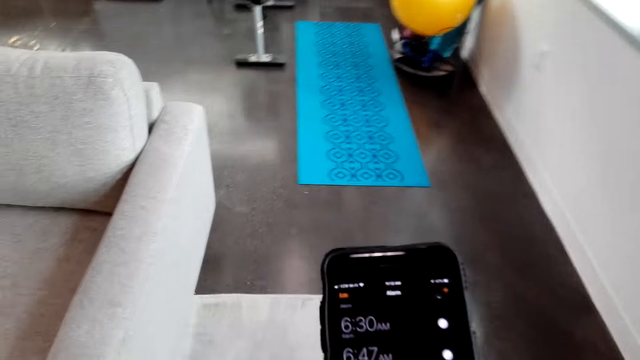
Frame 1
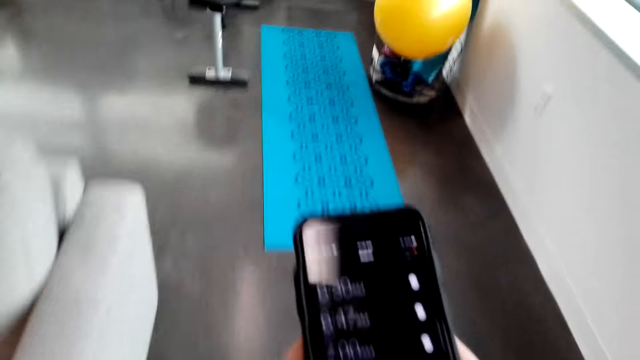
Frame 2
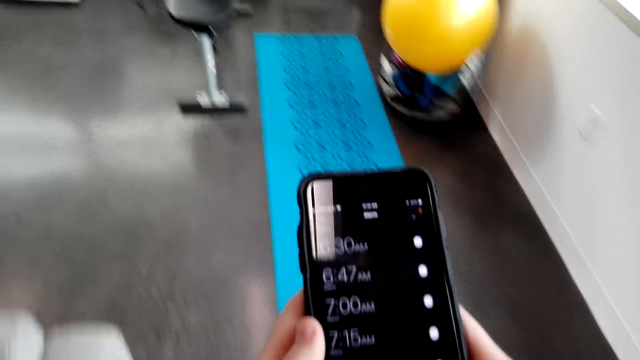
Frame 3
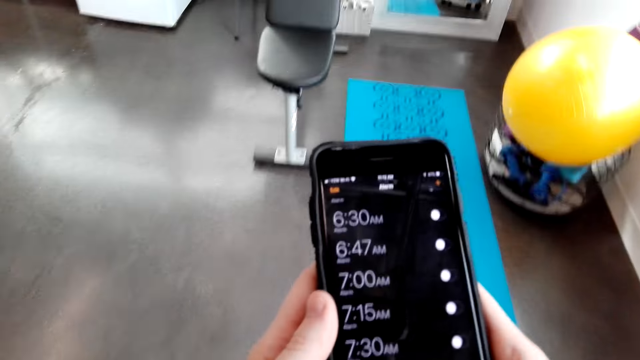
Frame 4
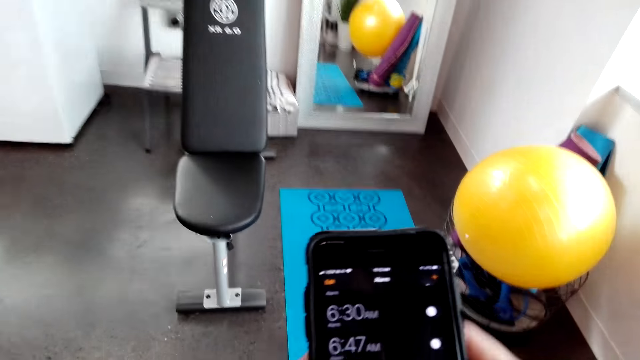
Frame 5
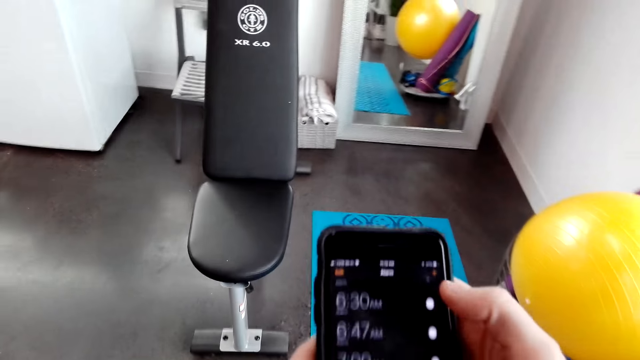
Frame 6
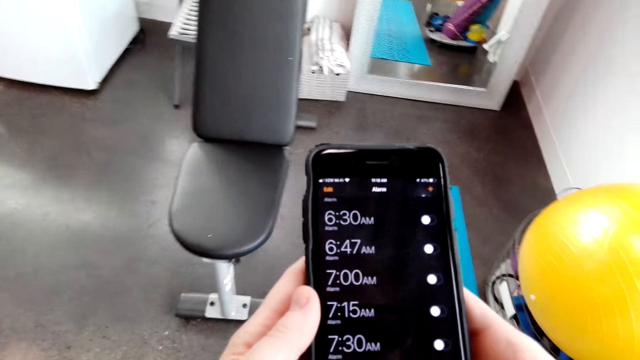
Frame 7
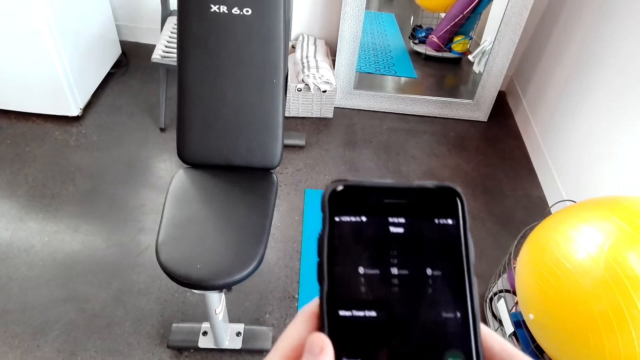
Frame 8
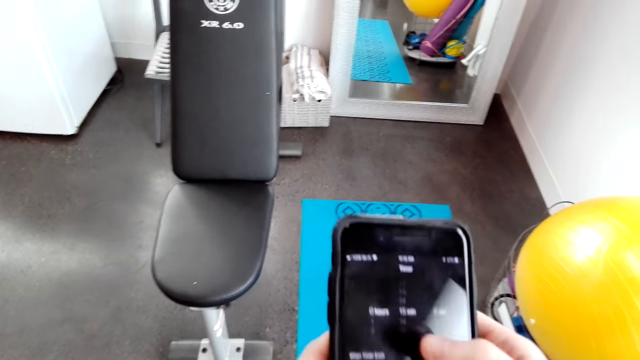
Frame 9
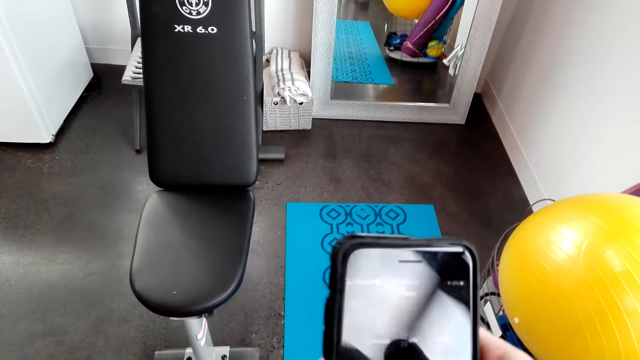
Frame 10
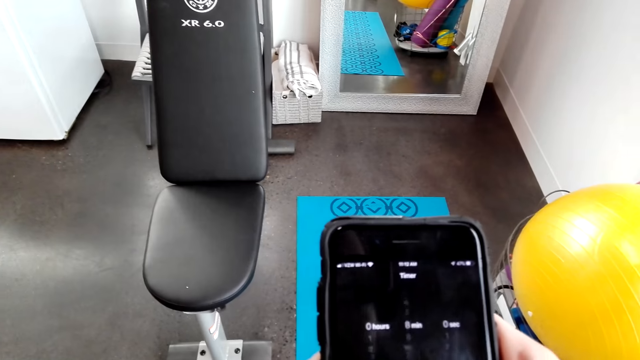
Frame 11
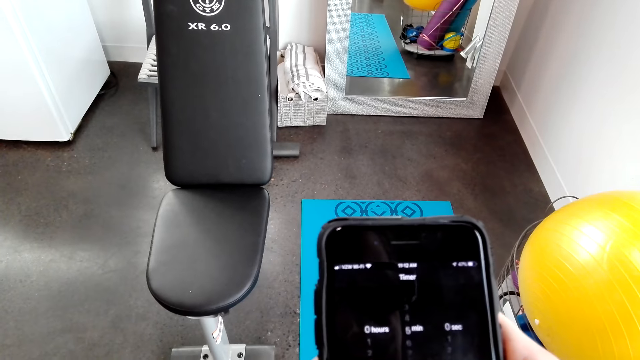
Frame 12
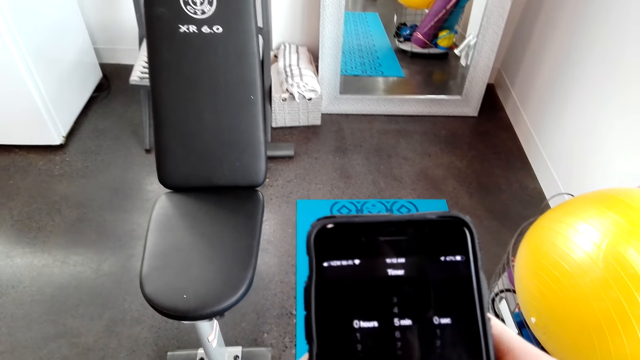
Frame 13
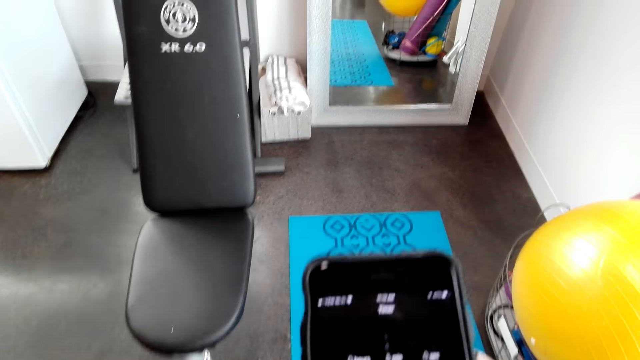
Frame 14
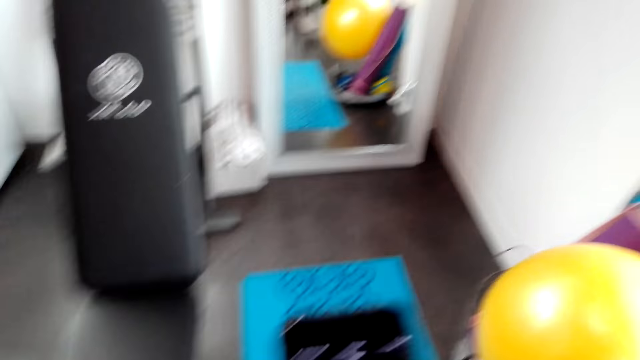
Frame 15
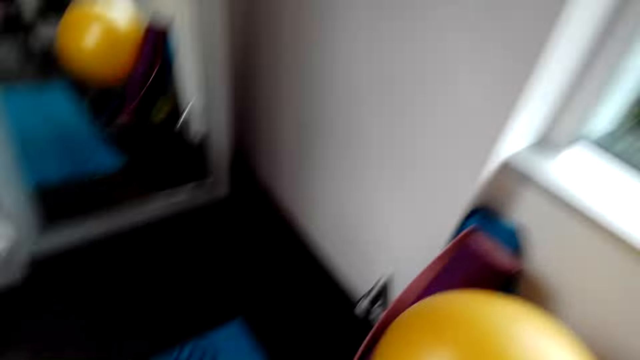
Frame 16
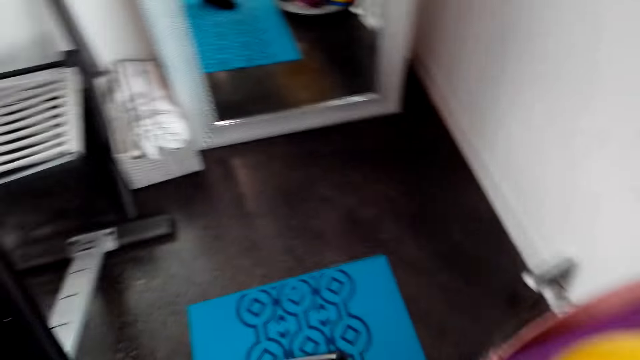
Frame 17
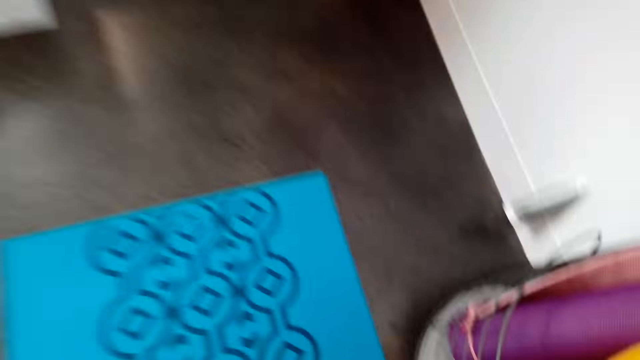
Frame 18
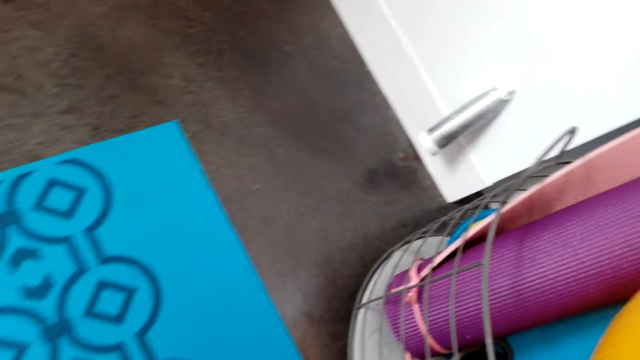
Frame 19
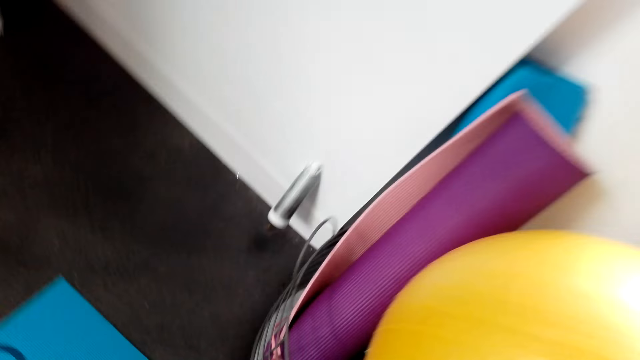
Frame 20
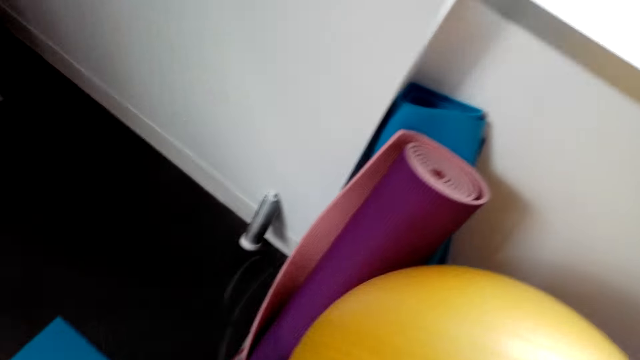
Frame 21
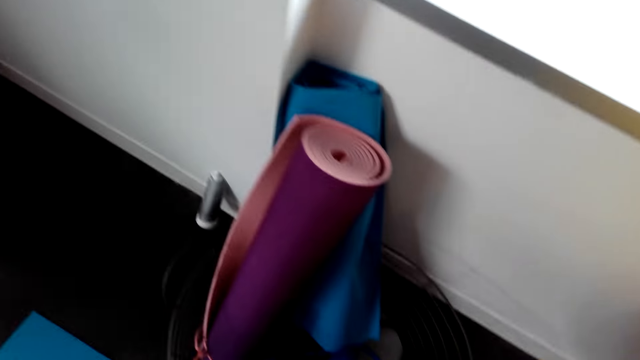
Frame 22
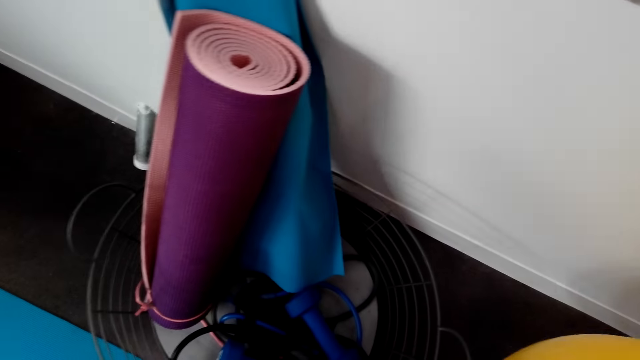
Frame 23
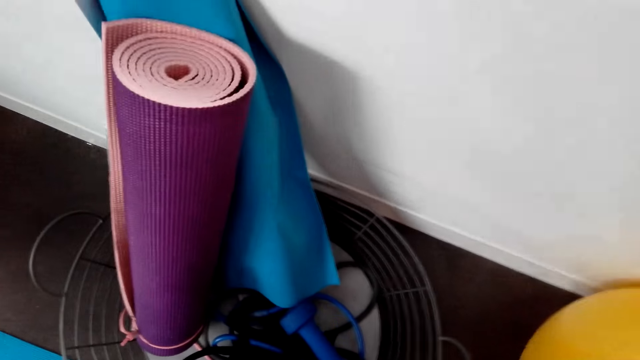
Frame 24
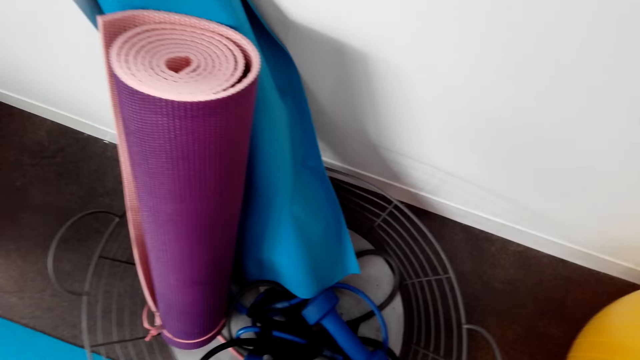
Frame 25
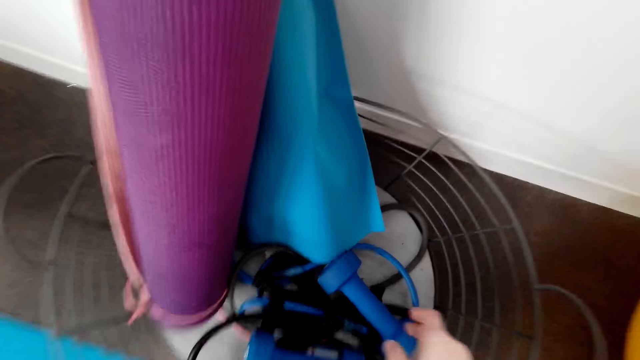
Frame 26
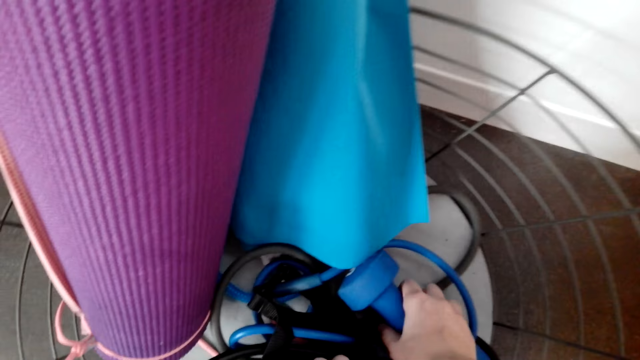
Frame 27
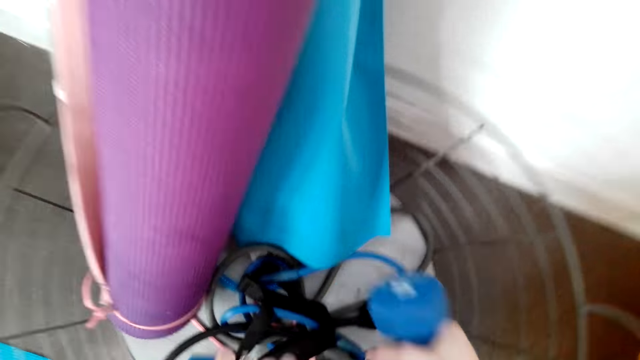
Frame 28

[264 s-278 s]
The camera wearer operates the phone. They talk. They pick up the fitness ball. They place the fitness ball on the floor. They pick up the dumbbell in the basket.

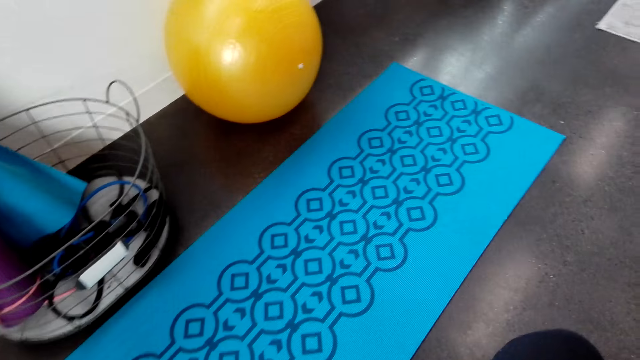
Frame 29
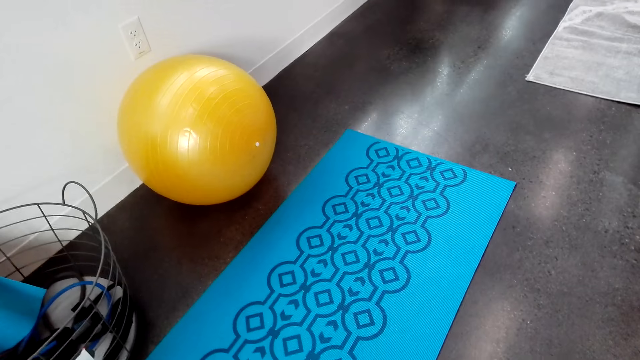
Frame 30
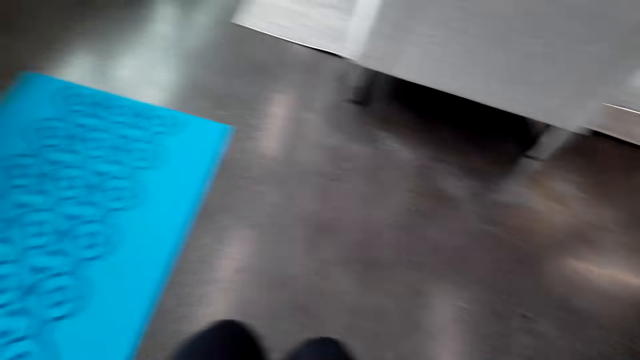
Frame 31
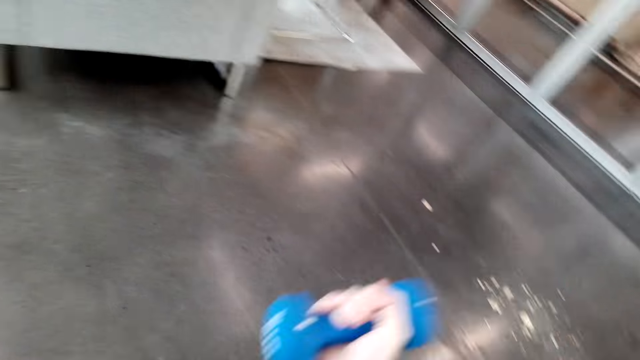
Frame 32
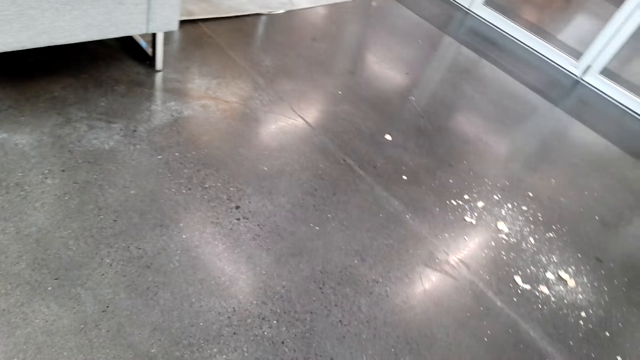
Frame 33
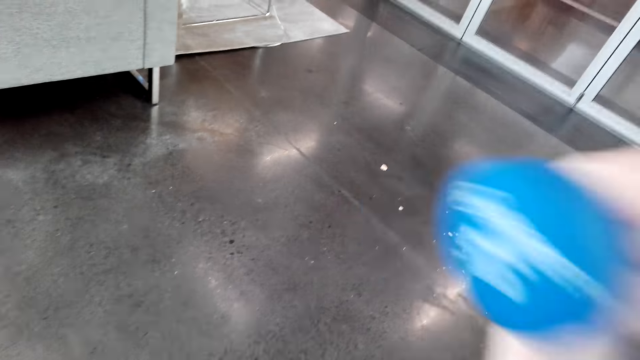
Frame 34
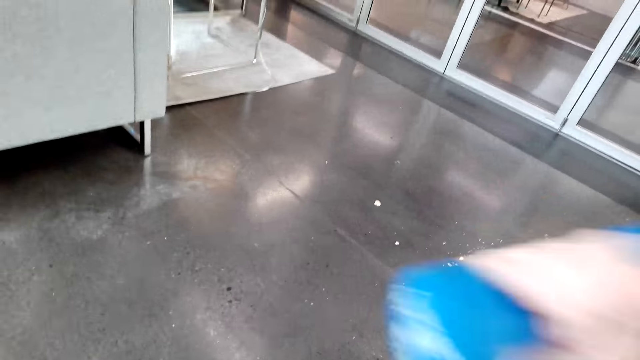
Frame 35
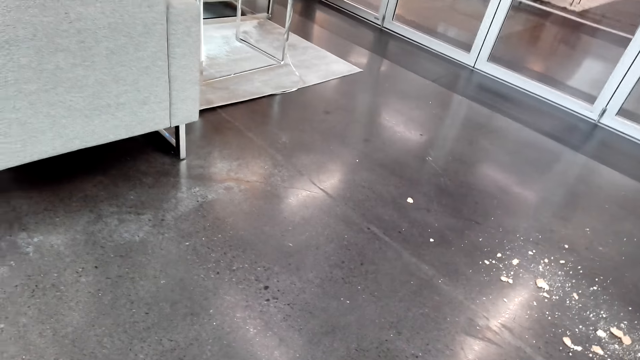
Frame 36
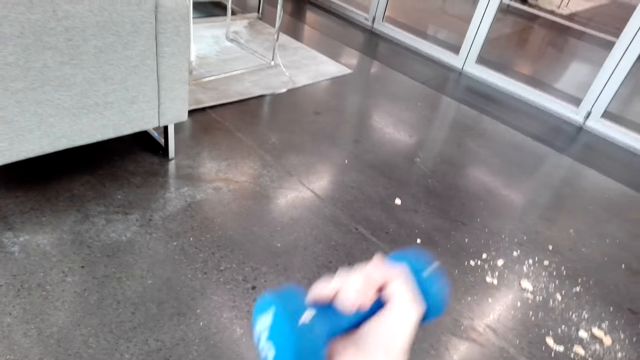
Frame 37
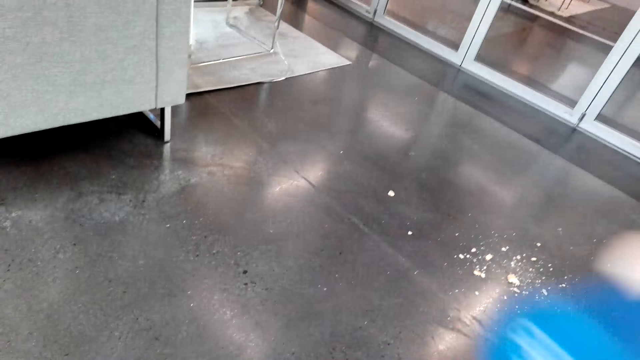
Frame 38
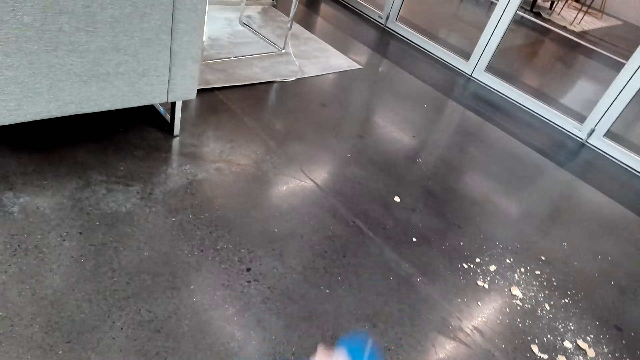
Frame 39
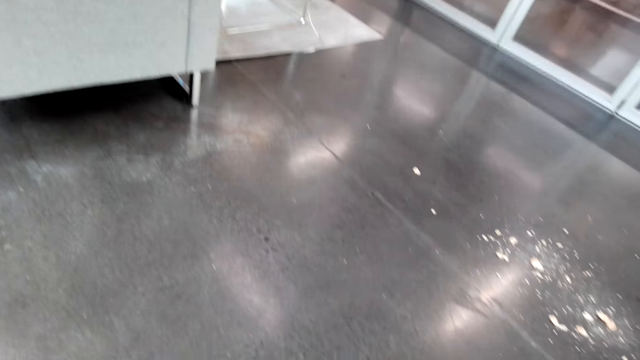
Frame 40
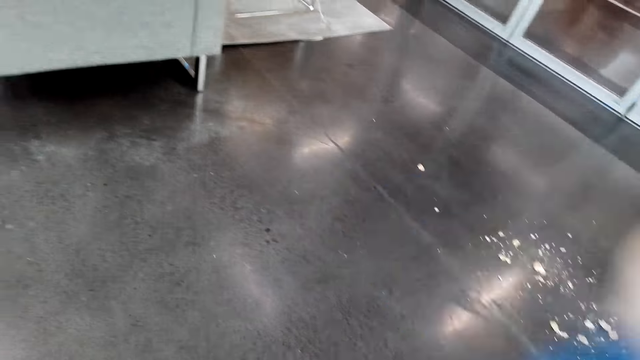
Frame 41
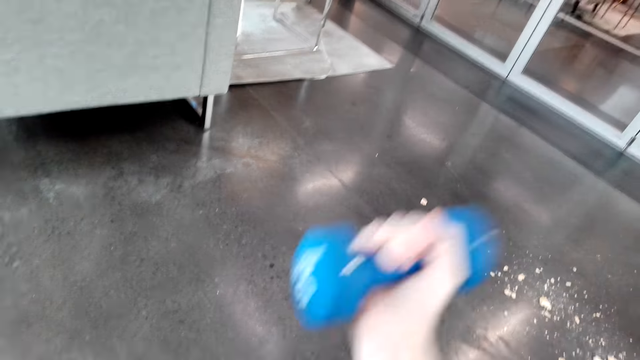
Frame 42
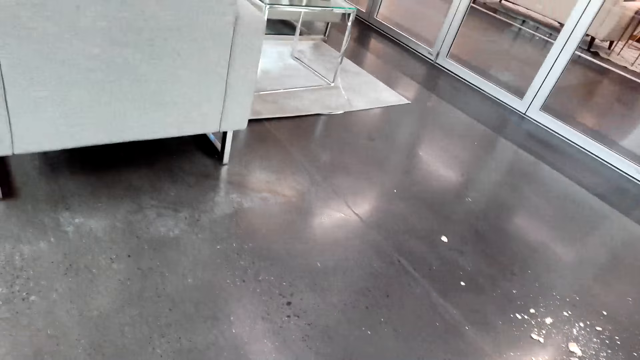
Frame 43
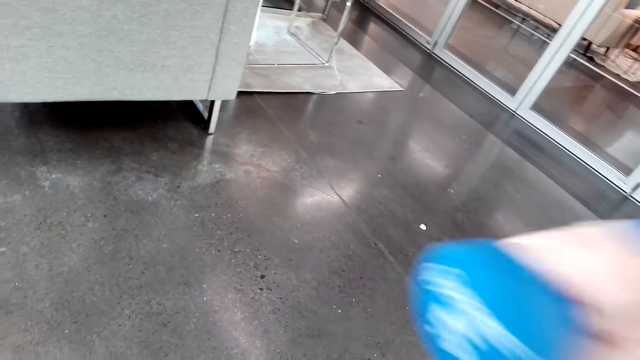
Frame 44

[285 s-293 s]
The camera wearer works out with the dumbbells.
